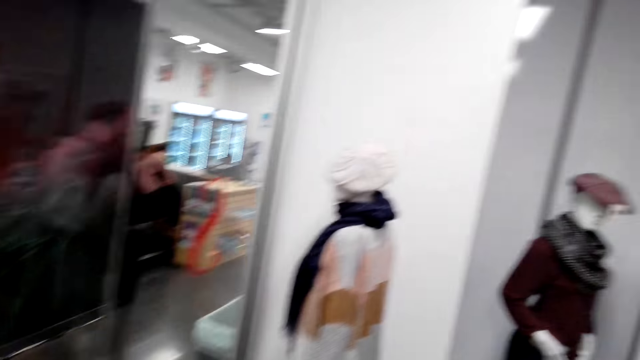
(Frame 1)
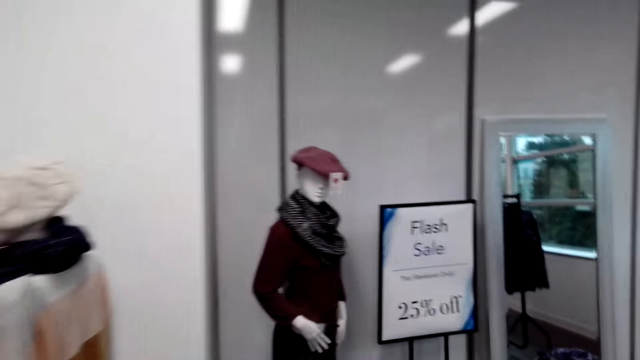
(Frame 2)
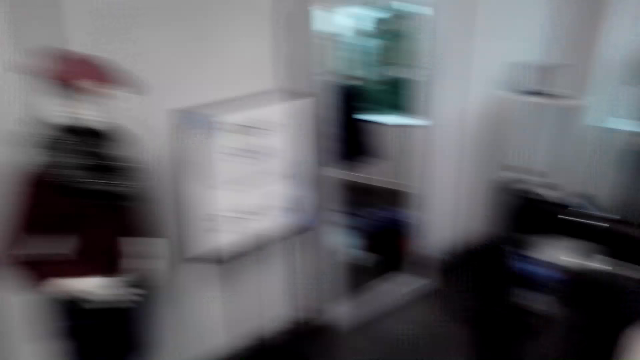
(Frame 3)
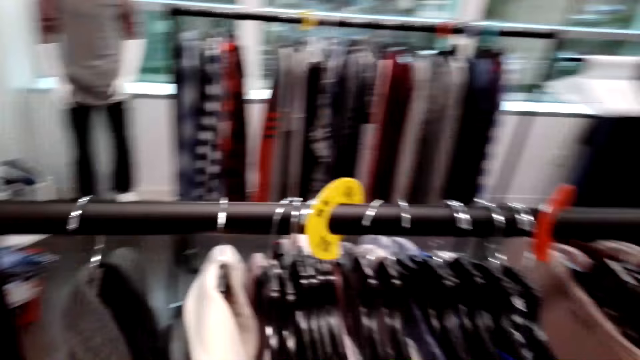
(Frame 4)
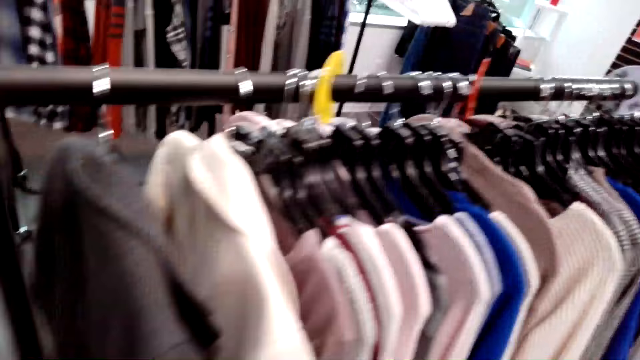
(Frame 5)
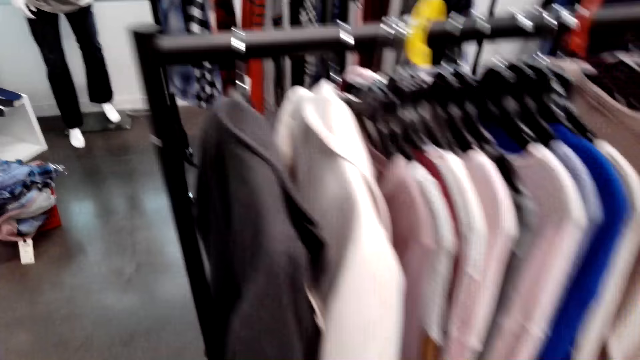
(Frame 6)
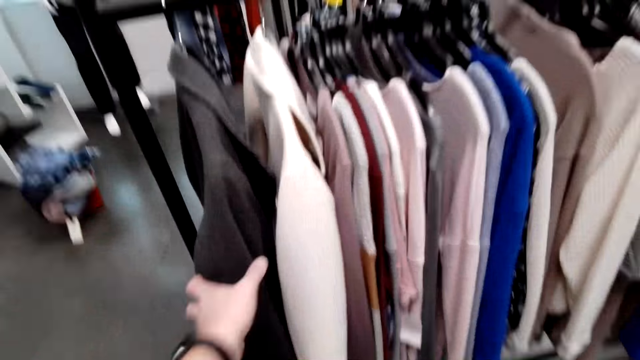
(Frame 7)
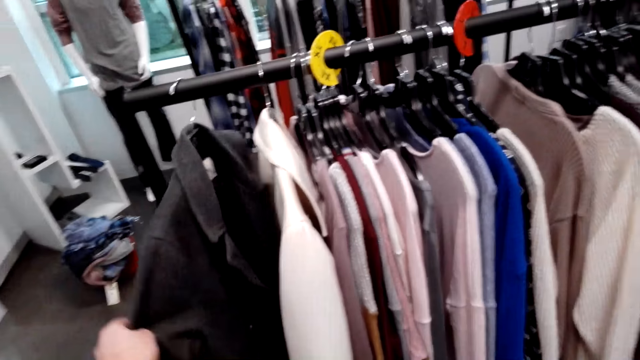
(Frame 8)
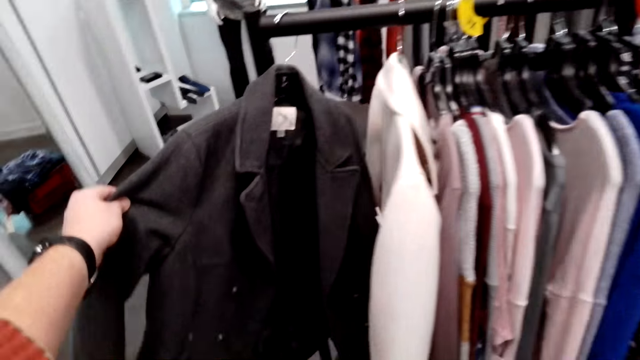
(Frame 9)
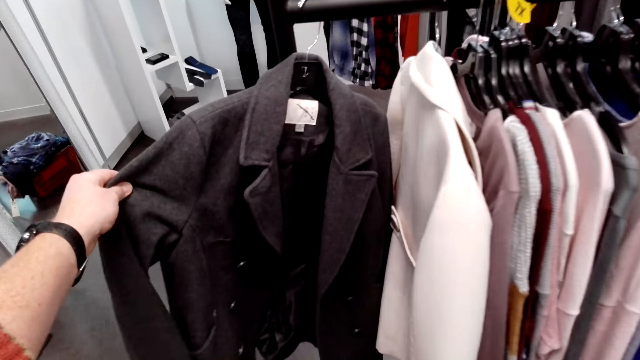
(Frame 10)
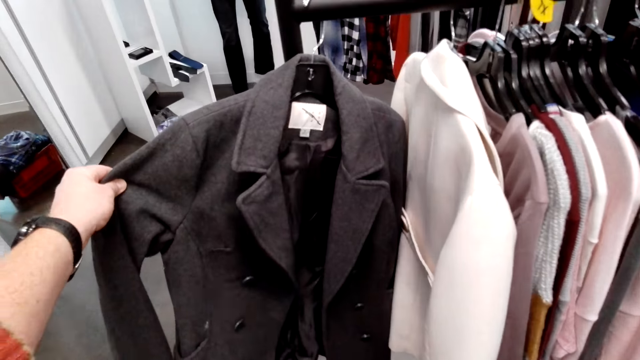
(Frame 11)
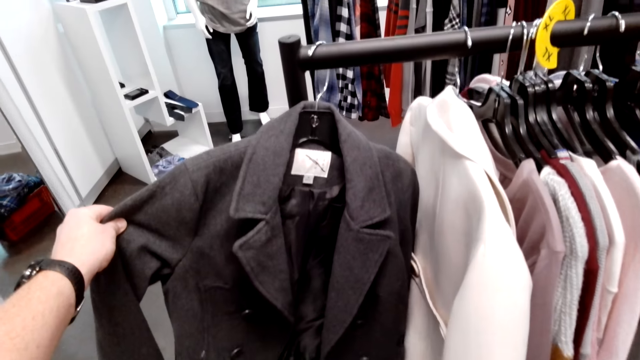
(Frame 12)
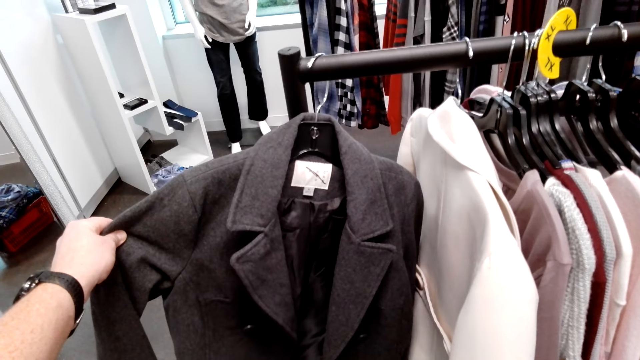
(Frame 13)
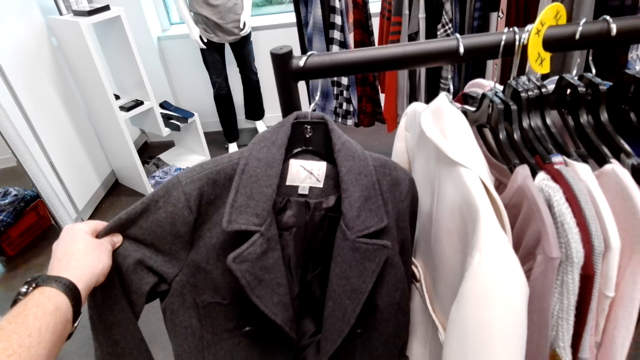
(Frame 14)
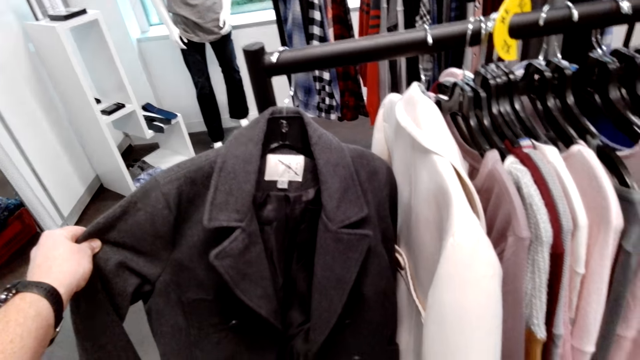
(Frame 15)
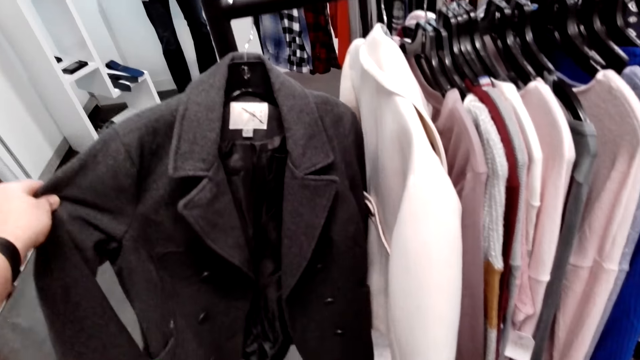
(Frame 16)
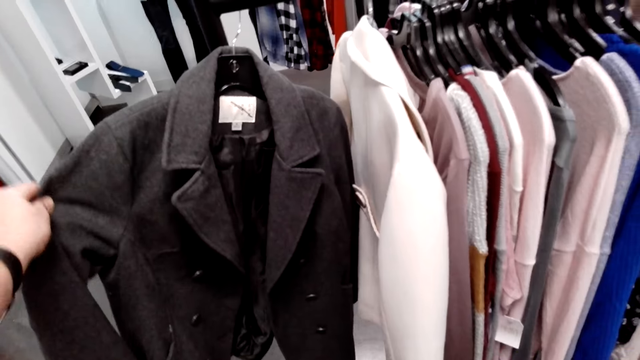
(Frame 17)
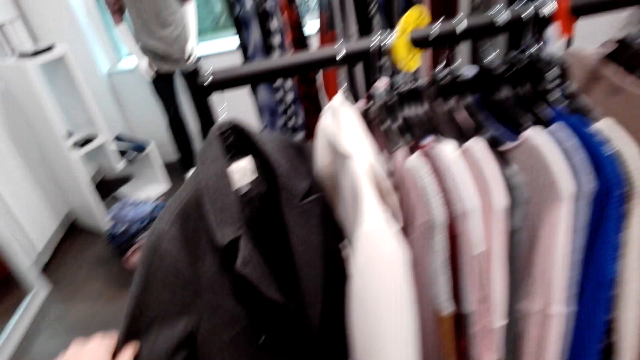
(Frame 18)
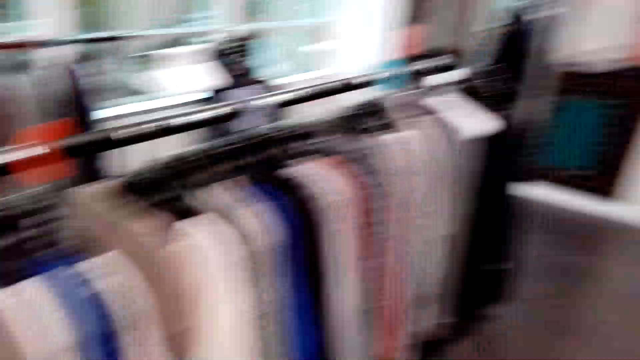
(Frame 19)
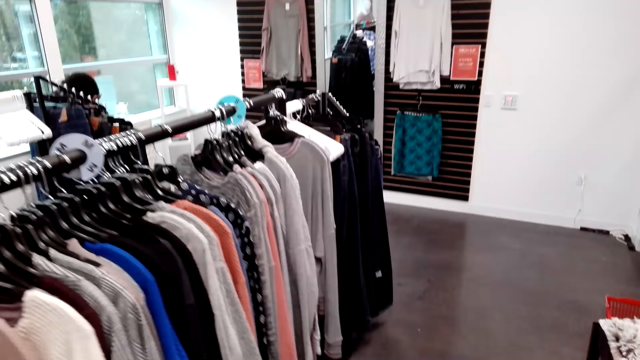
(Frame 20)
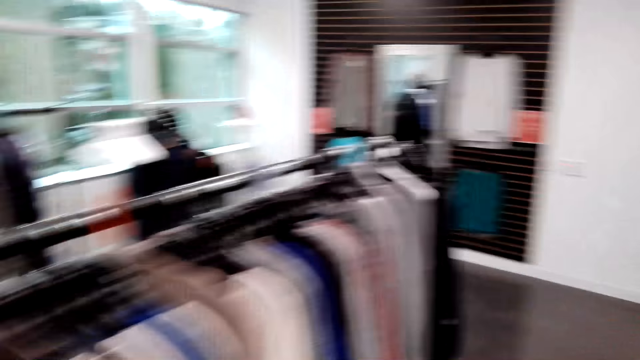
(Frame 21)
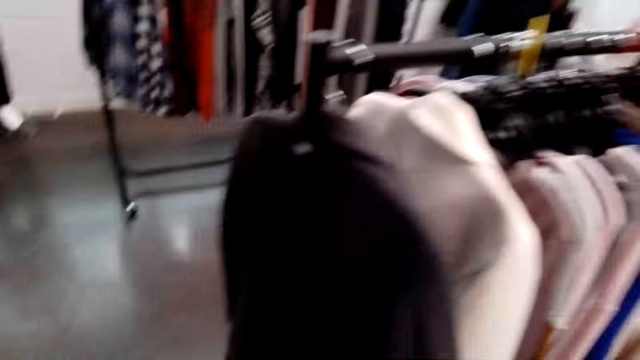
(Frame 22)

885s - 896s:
The camera wearer touches the jacket on the cloth rack. They walk in the shop.

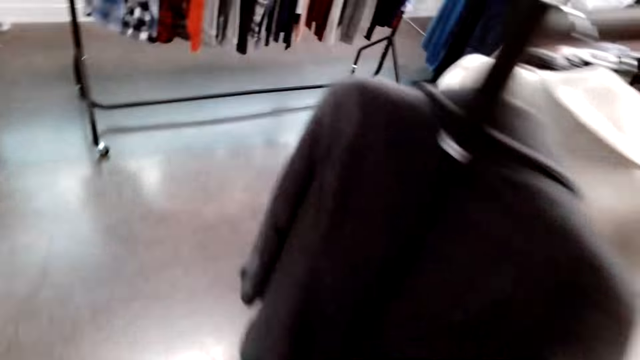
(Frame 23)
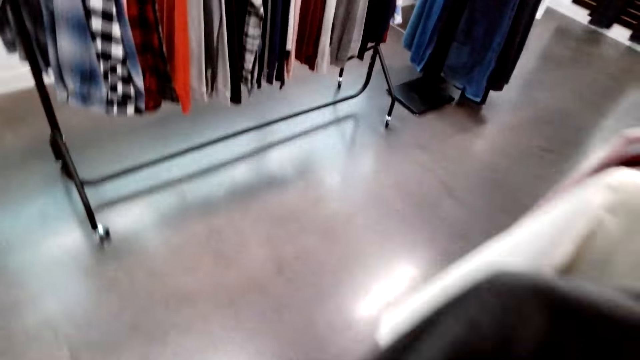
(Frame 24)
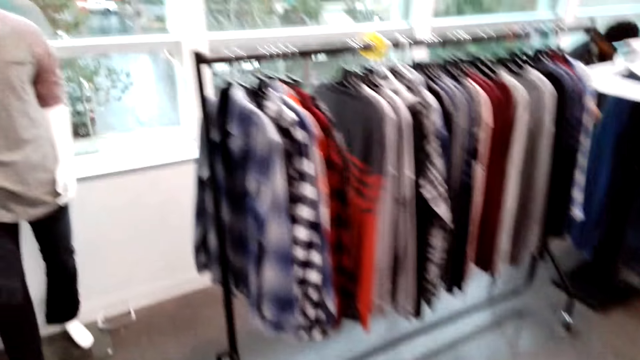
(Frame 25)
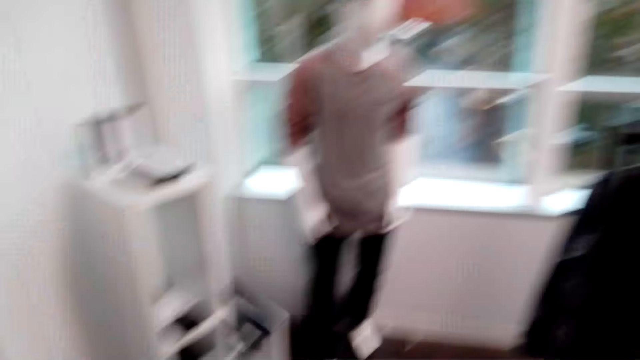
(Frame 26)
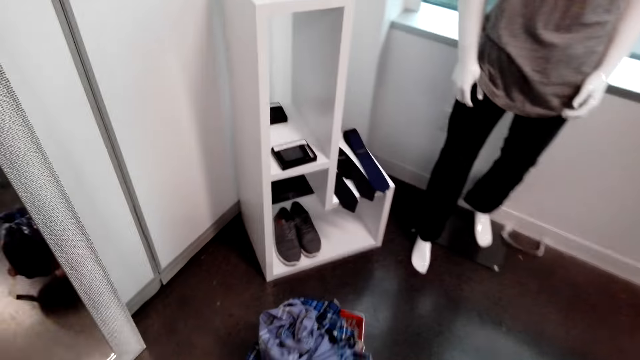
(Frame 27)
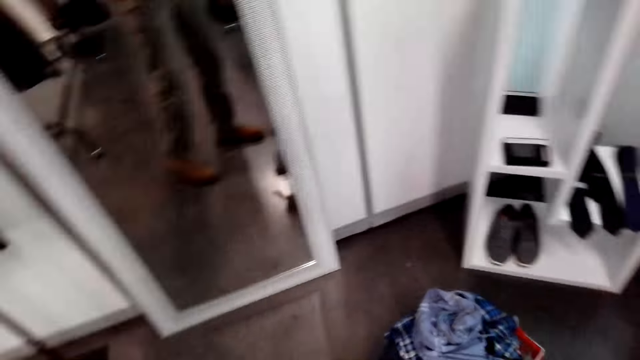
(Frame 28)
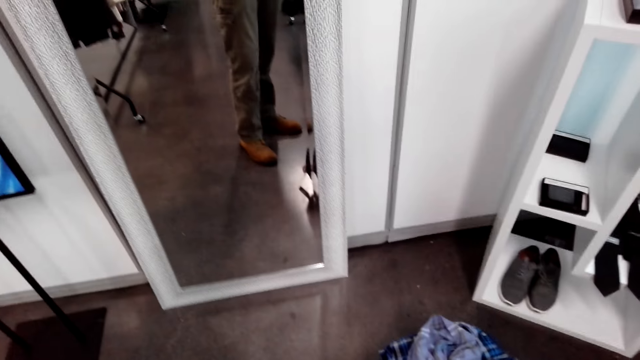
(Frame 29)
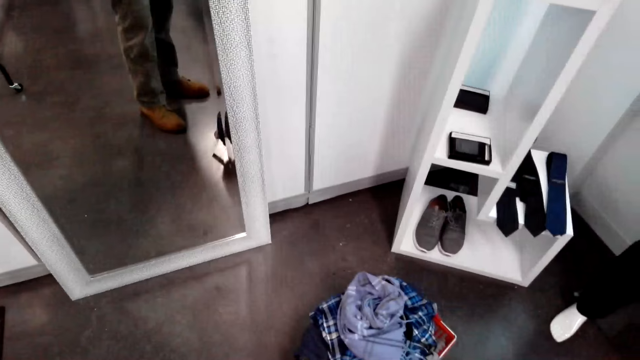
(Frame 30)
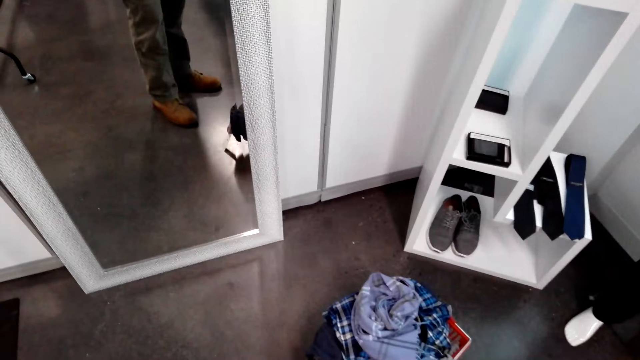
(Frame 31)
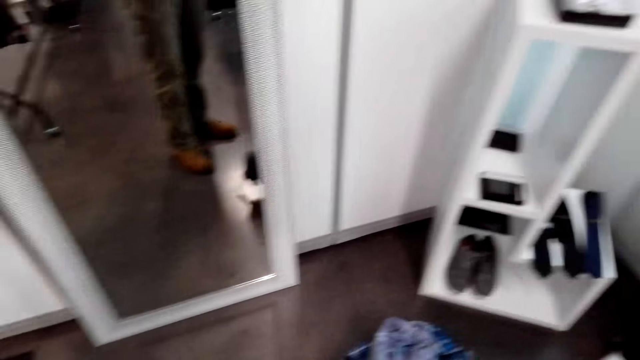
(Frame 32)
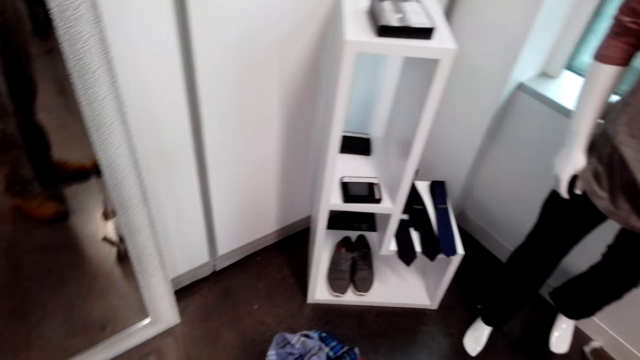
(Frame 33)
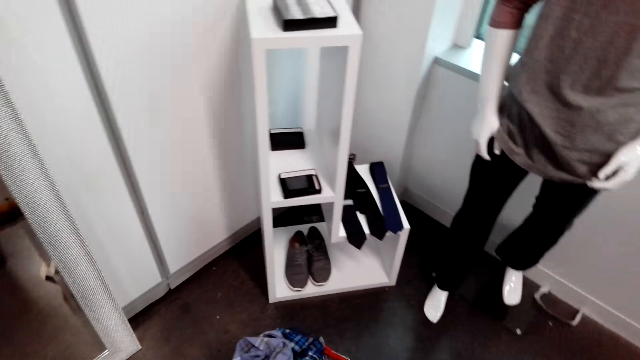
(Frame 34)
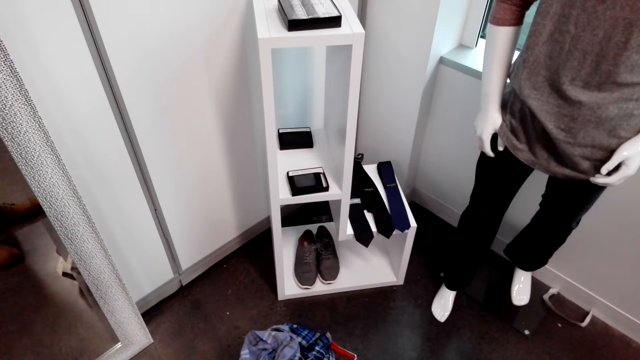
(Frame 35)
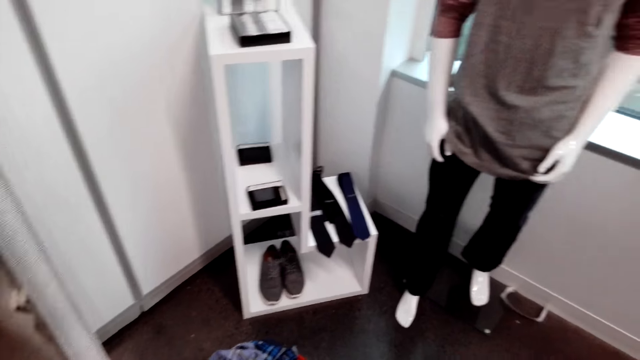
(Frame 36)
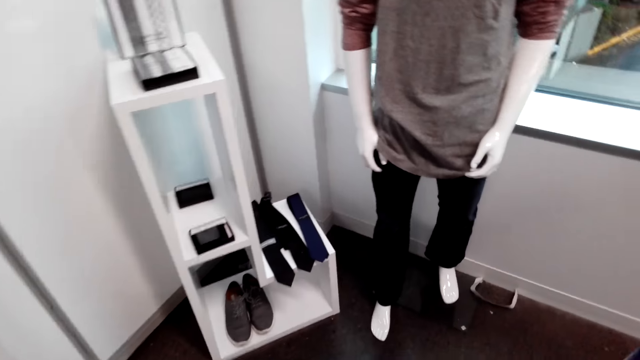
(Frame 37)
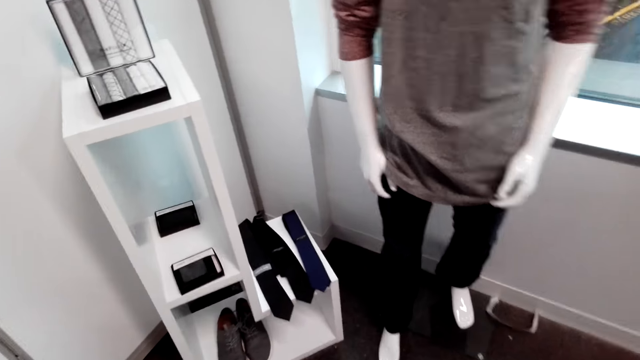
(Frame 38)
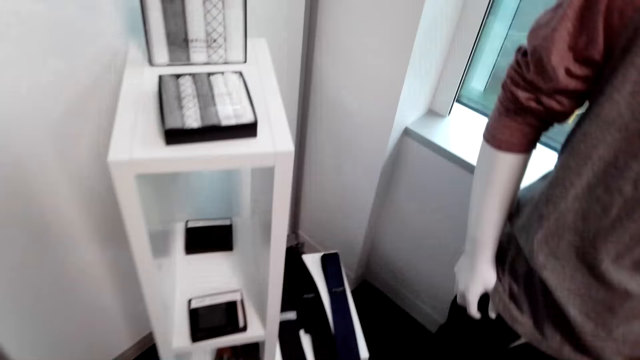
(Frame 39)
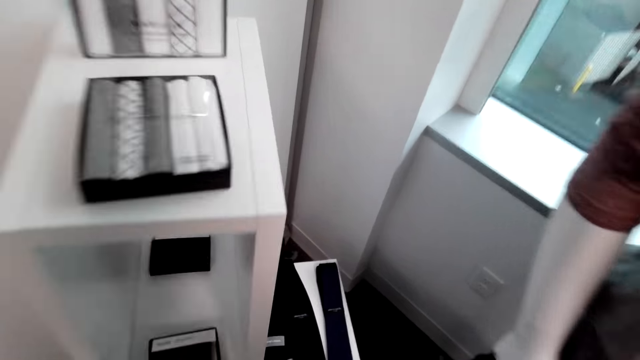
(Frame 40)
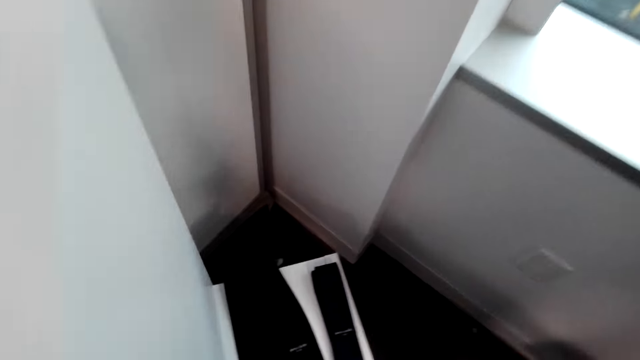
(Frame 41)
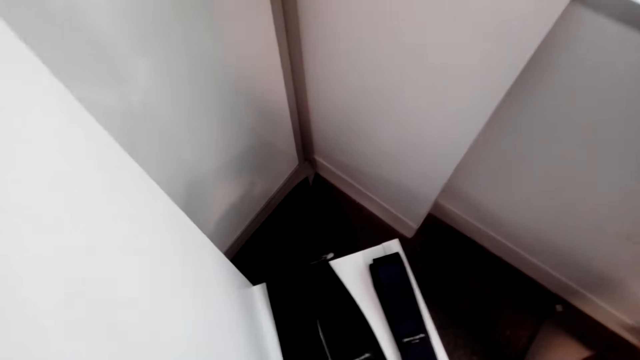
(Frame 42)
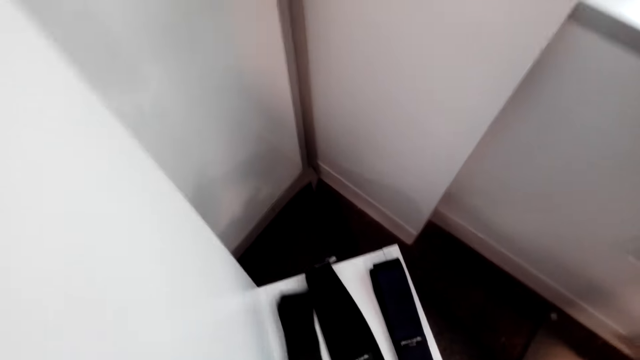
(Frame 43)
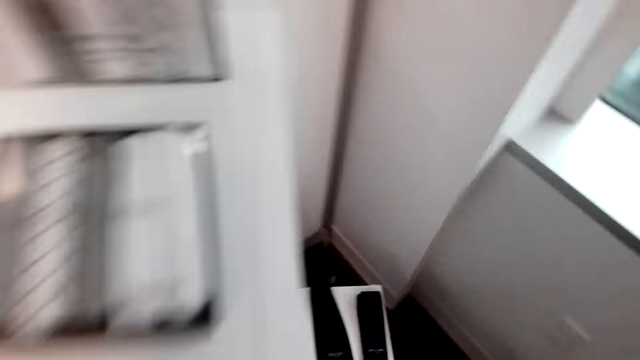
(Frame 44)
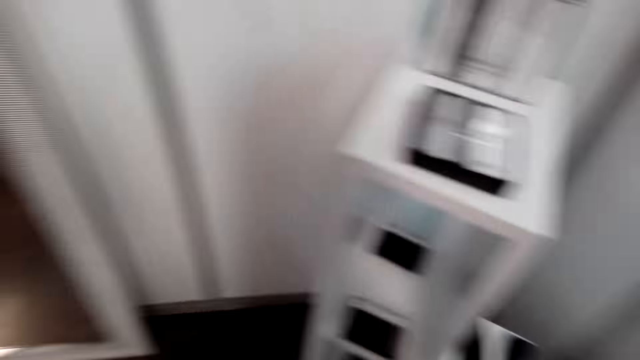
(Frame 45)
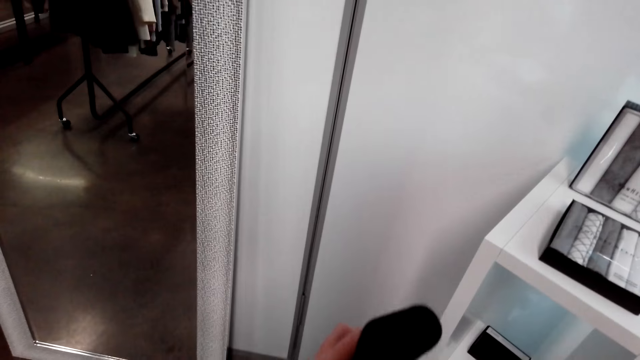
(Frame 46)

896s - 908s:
The camera wearer walks around the room. He looks at himself in the mirror. He walks in the shop. He holds a tie. He picks the belt from the display cabinet.
